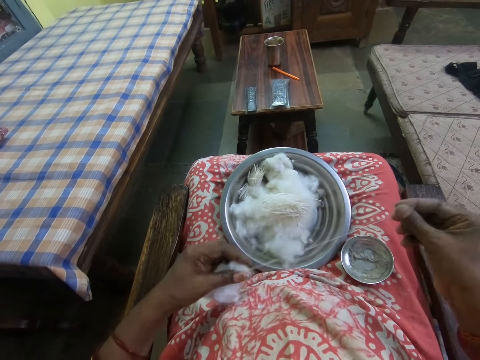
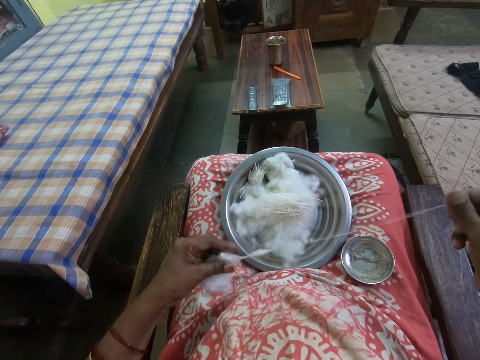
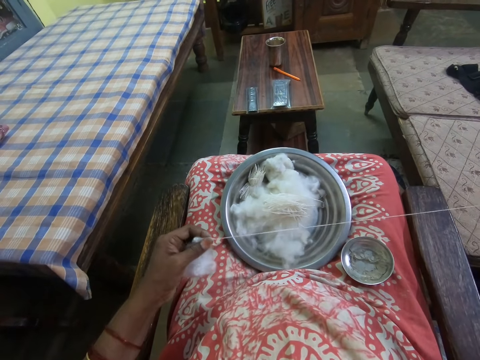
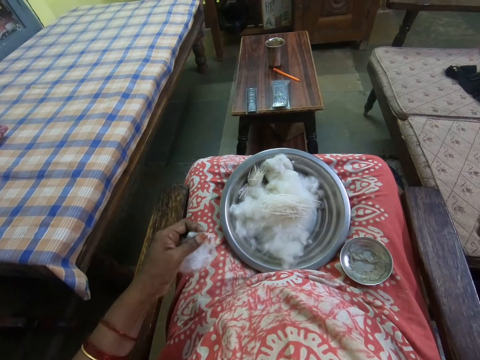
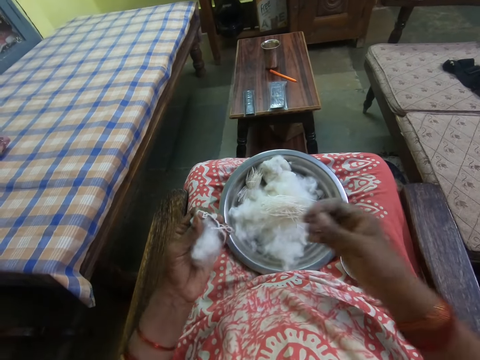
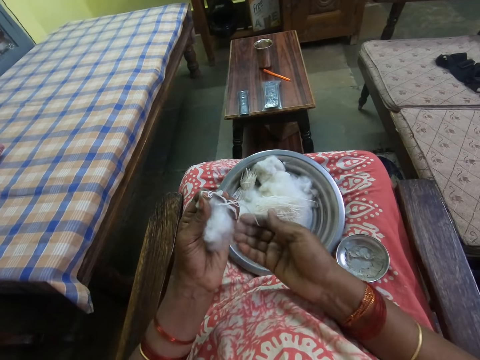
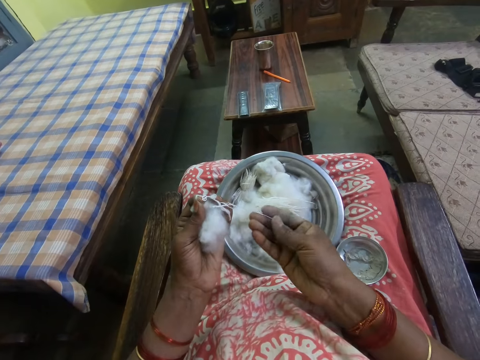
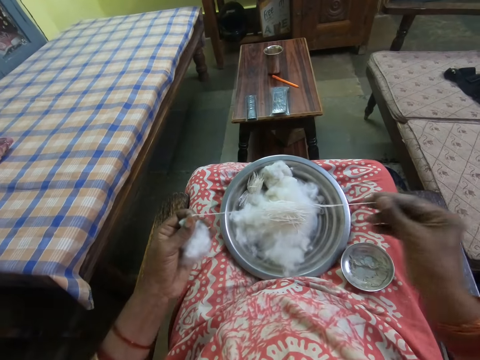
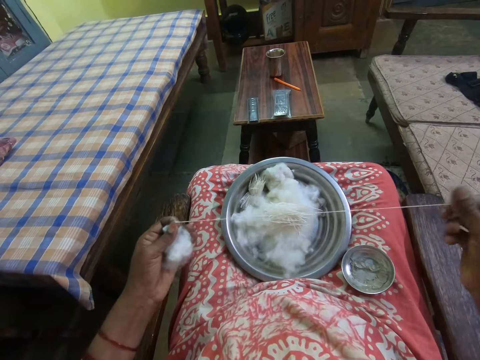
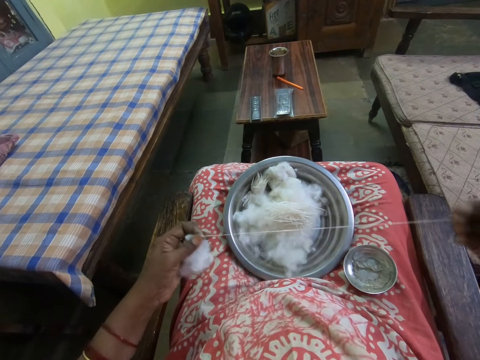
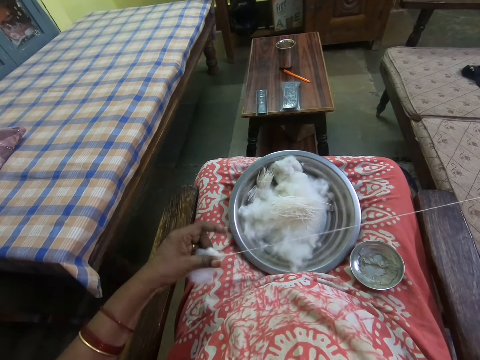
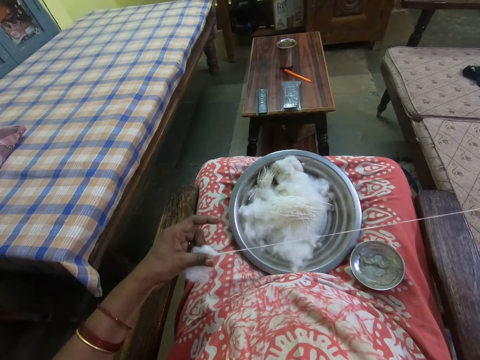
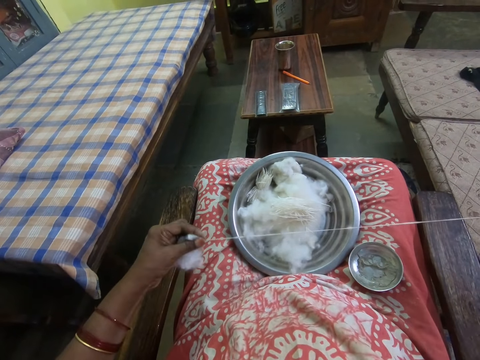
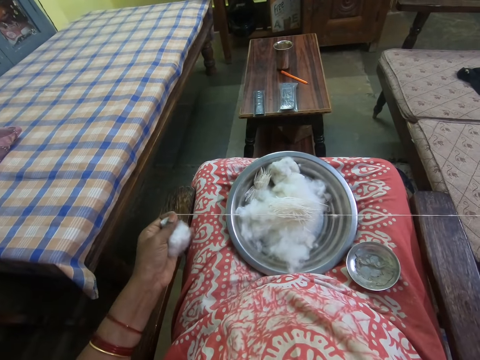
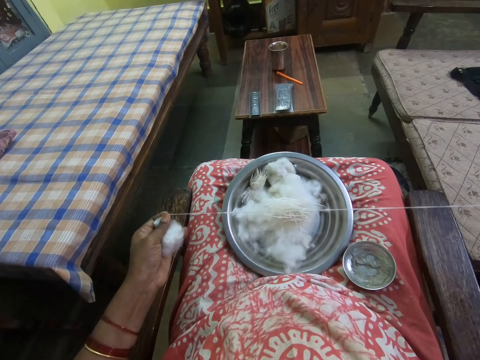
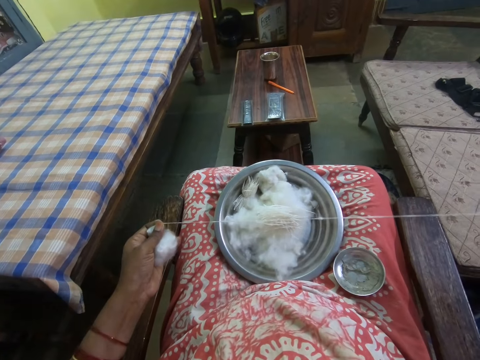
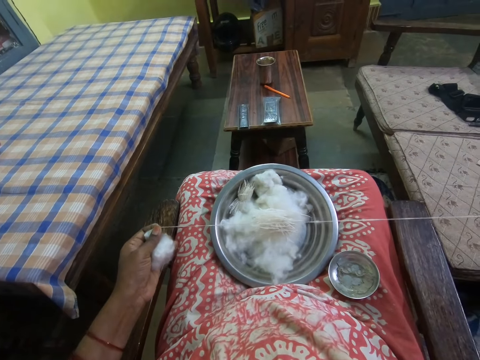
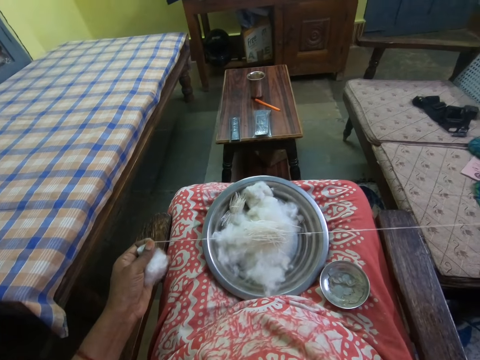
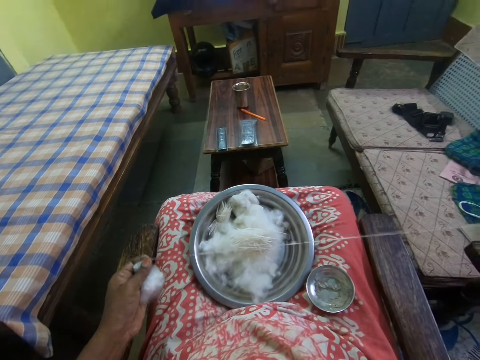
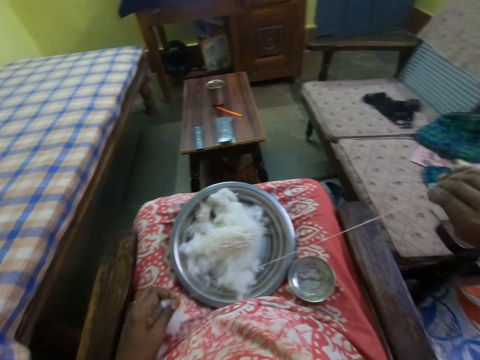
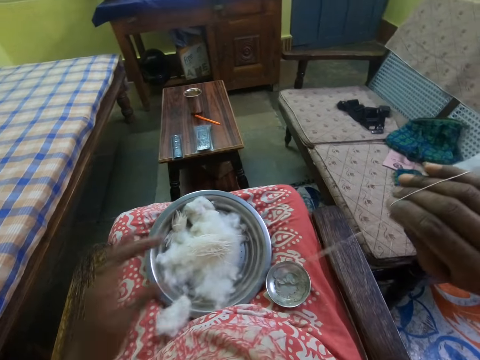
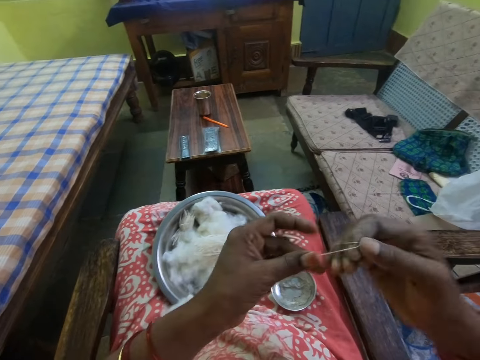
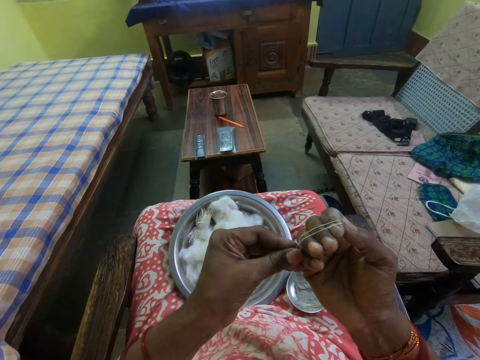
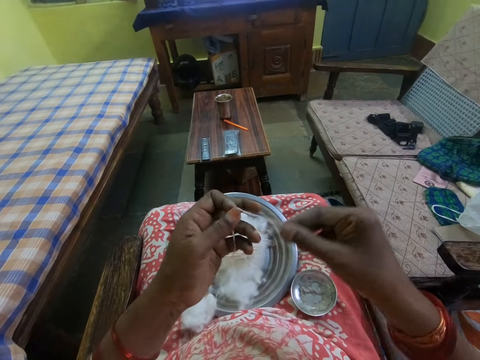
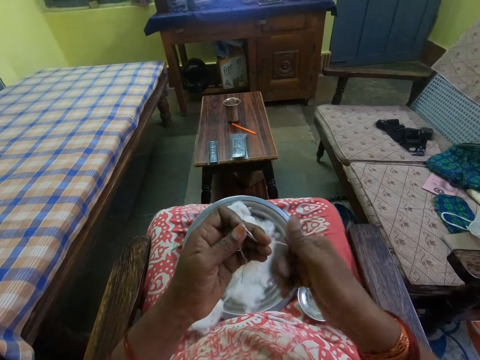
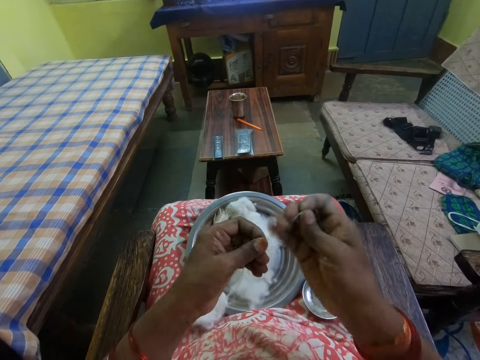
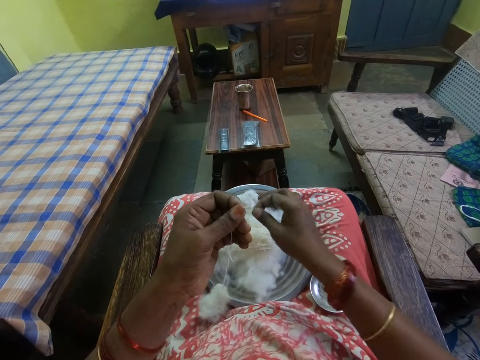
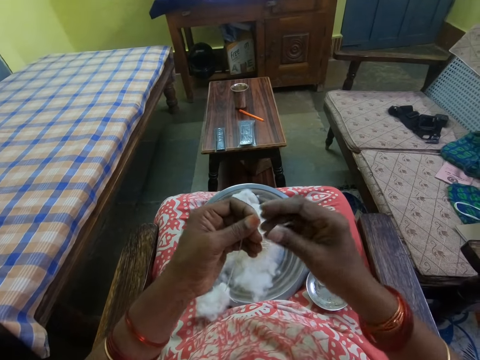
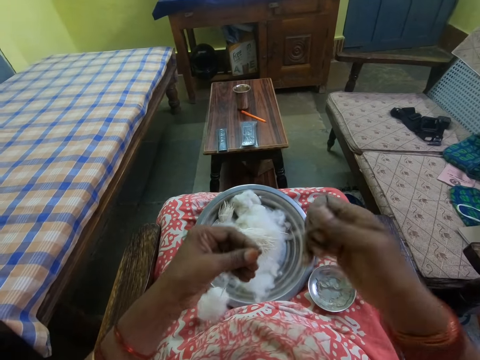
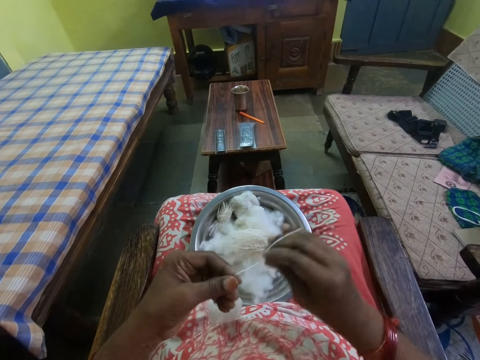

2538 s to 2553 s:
The camera wearer holds the cotton and releases the yarn. They grab the yarn and hold the cotton. They pull the yarn and hold the cotton. They hand spin the yarn from the cotton and hold the cotton. They roll the yarn around the right hand and drop the cotton. They fold the yarn. They twist the yarn. They cut the thread or yarn from the cotton wool. They hold the yarn and put the yarn on the cooking pot. They hold the yarn and roll the yarn around the right hand. They pull the thread from the cotton wool.

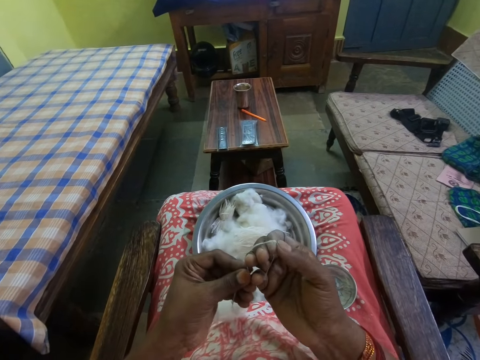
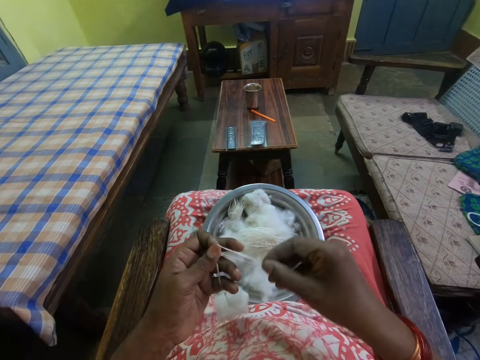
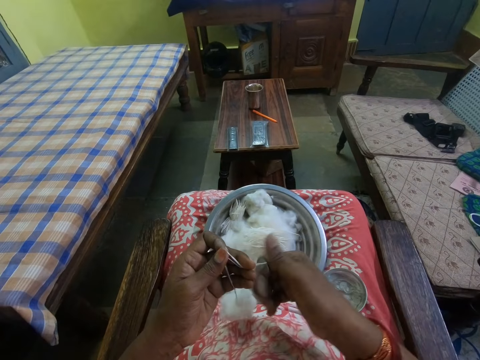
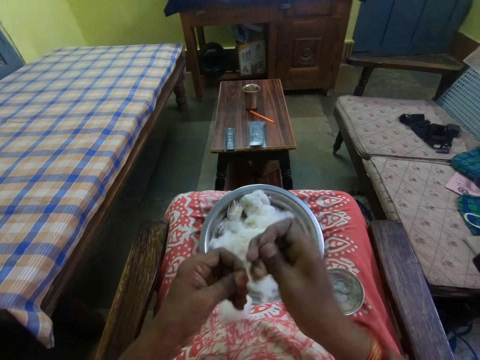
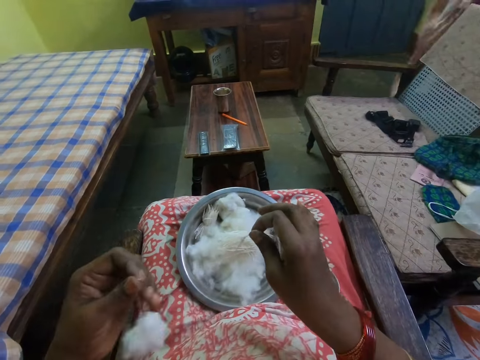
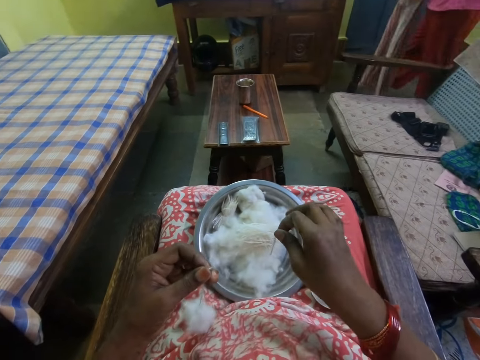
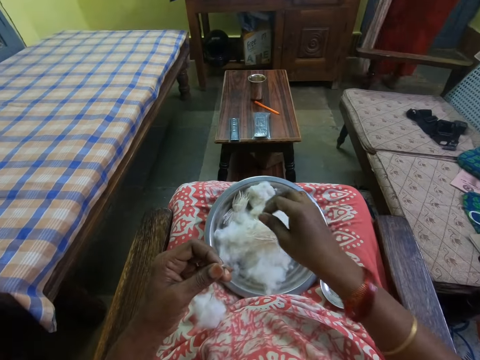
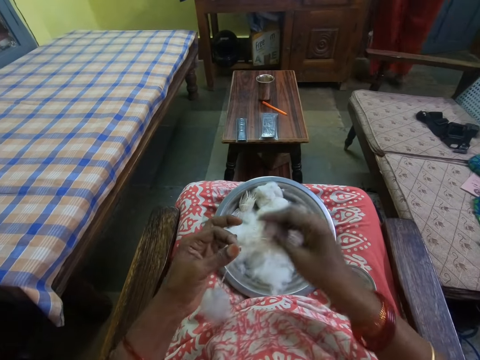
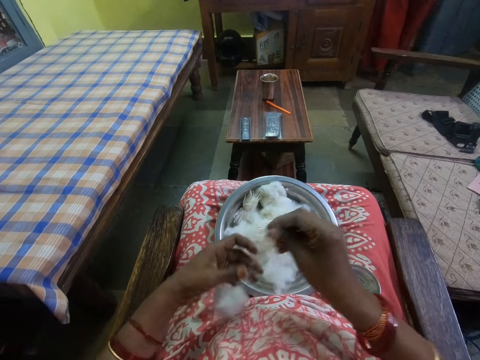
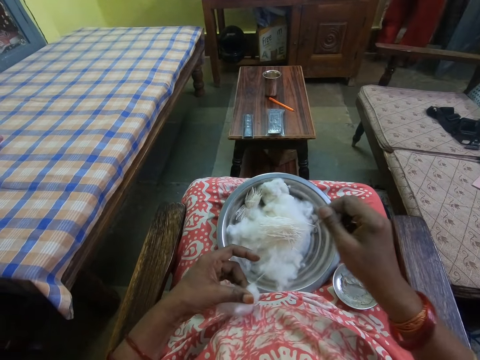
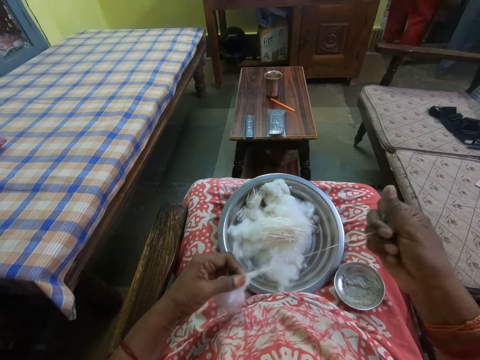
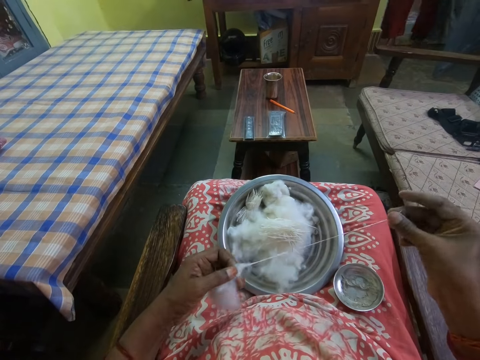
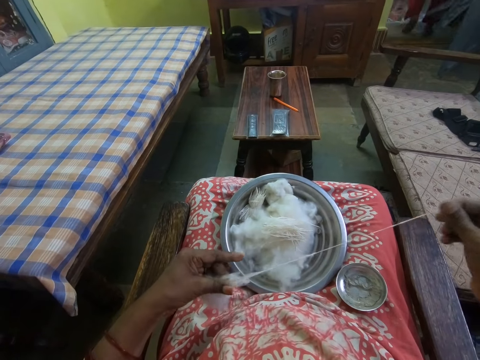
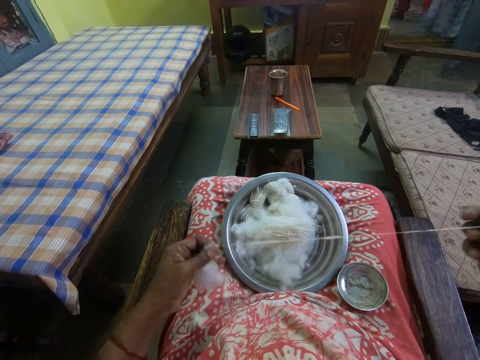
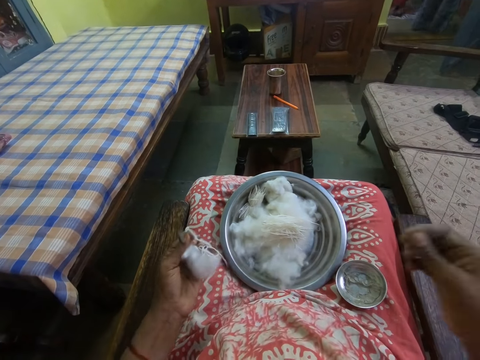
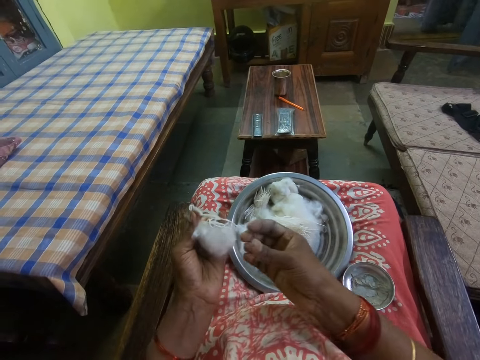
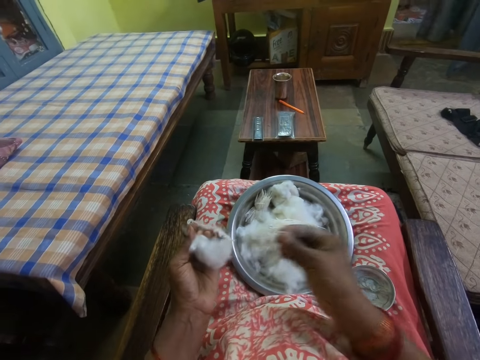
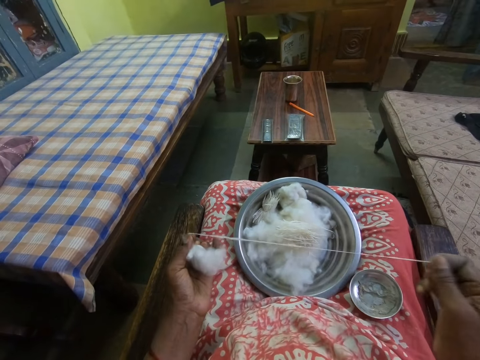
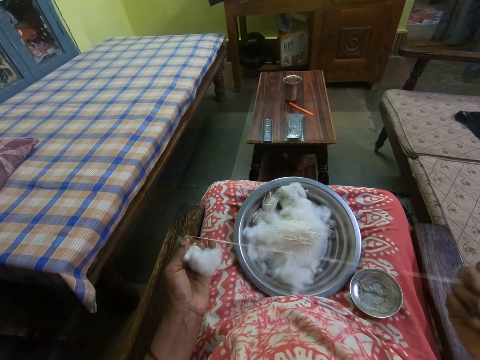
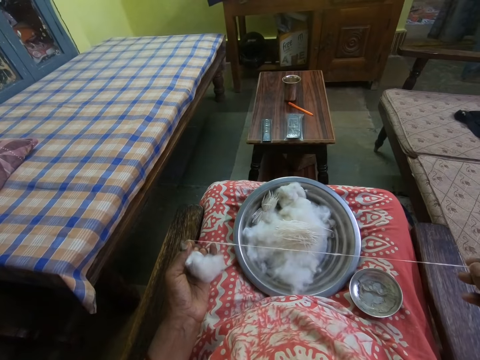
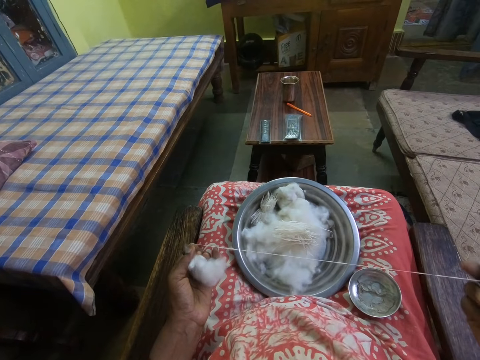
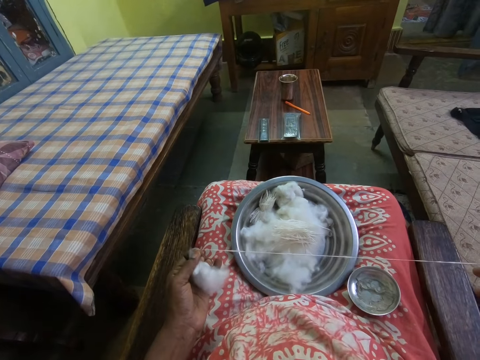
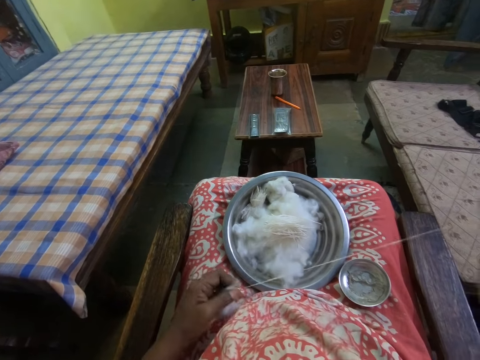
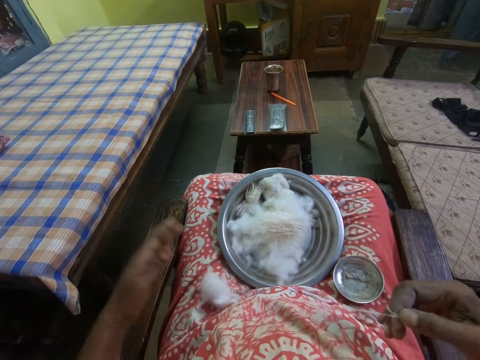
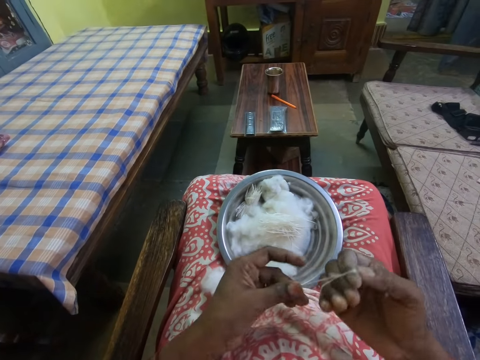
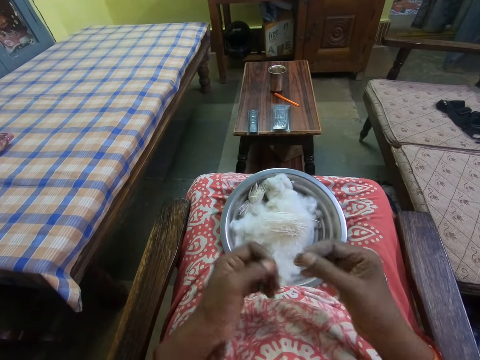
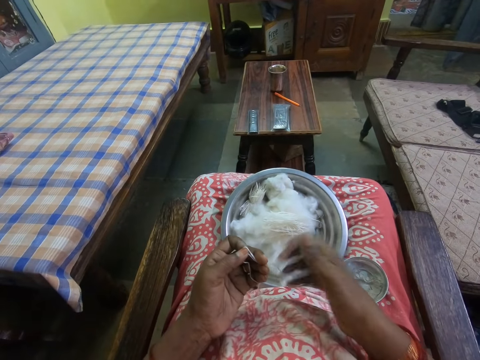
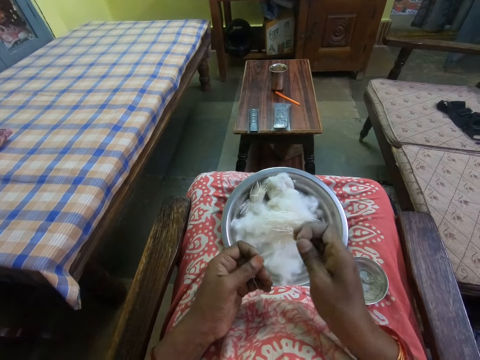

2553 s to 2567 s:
The camera wearer folds the yarn. They twist the yarn. They cut the thread or yarn from the cotton wool. They hold the yarn and put the yarn on the cooking pot. They hold the cotton and hand spin the yarn from the cotton. They pull the thread from the cotton wool. They release the yarn and hold the cotton. They grab the yarn and hold the cotton. They pull the yarn and hold the cotton. They roll the yarn around the right hand and drop the cotton. They fold the yarn. They twist the yarn.
